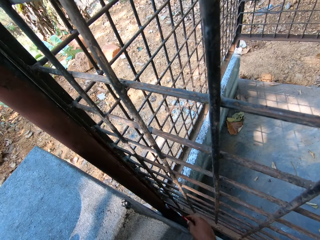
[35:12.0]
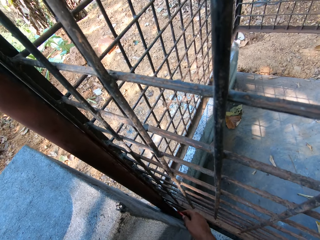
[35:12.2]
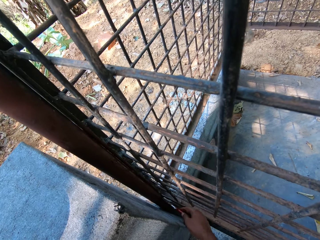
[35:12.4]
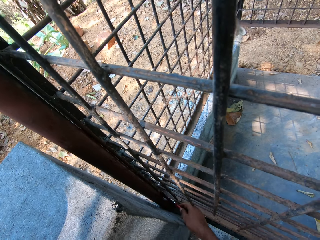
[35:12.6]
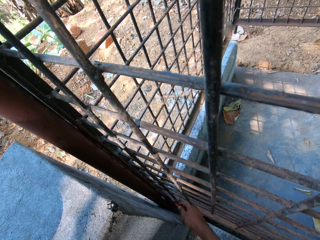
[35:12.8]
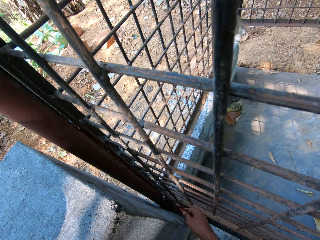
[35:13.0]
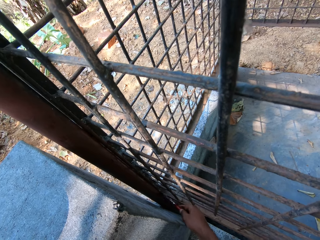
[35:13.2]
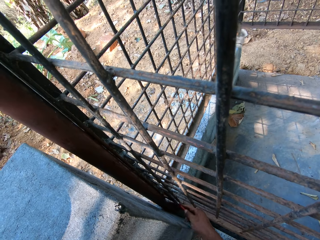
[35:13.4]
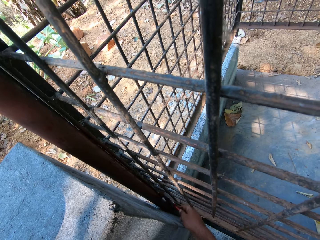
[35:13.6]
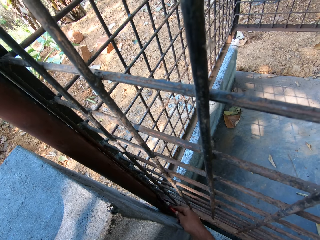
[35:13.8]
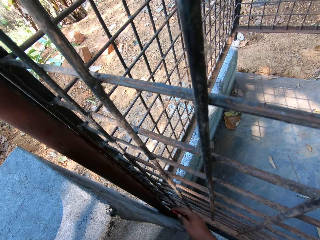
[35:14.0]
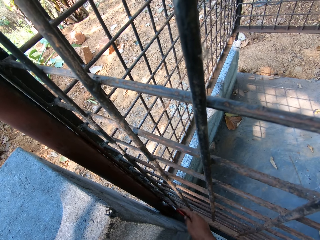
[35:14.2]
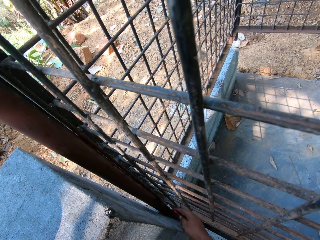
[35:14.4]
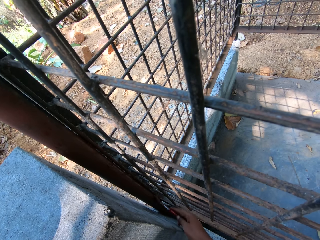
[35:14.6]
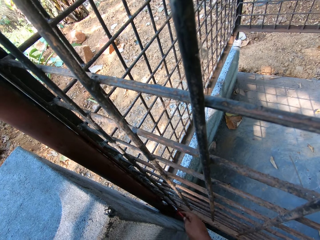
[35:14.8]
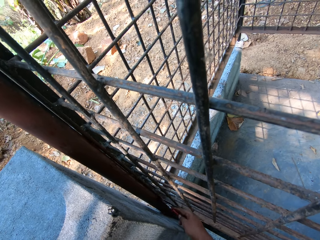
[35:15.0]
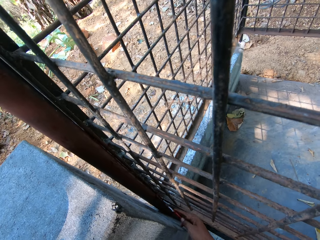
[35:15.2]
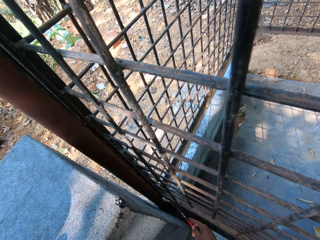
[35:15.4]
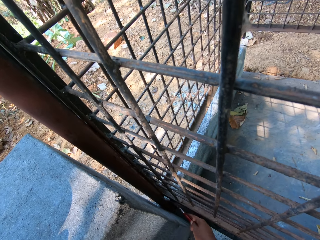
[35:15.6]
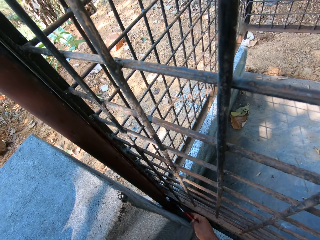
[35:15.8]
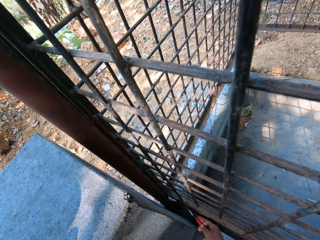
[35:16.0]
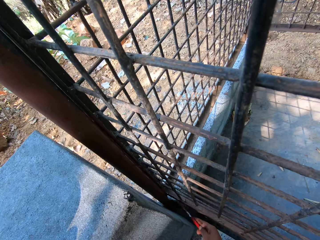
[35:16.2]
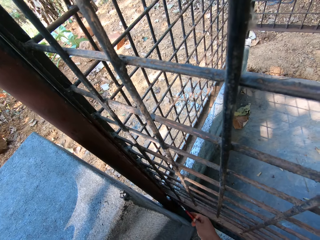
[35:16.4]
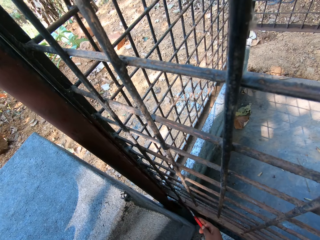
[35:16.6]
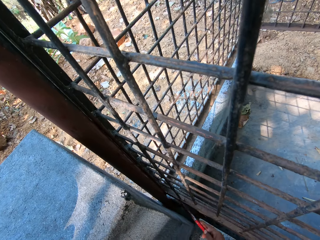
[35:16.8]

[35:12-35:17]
The camera wearer paints the cage with the paint on the paintbrush in his right hand.

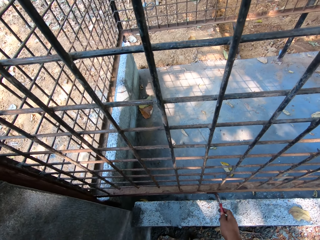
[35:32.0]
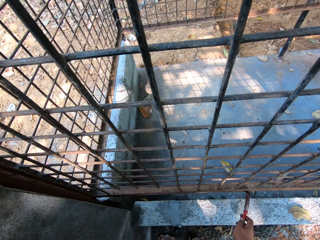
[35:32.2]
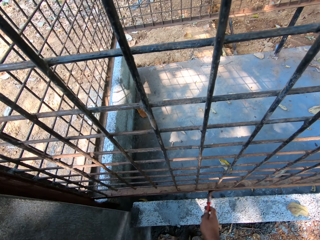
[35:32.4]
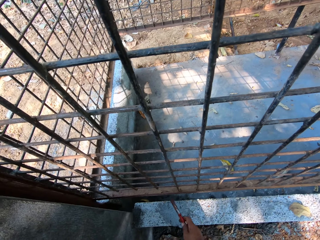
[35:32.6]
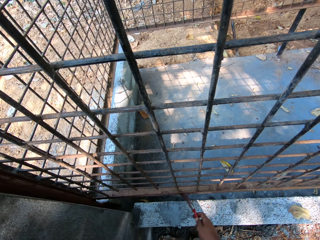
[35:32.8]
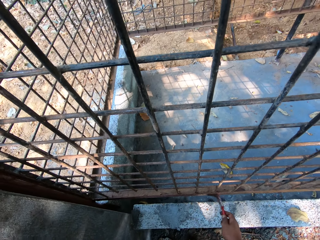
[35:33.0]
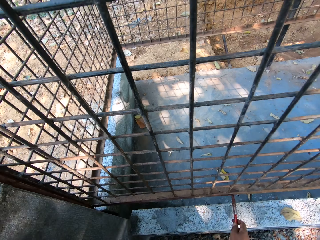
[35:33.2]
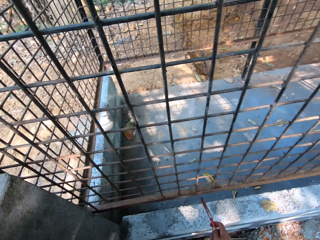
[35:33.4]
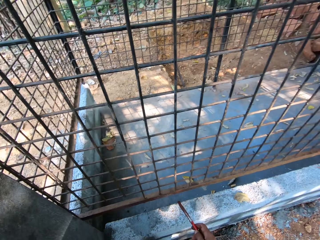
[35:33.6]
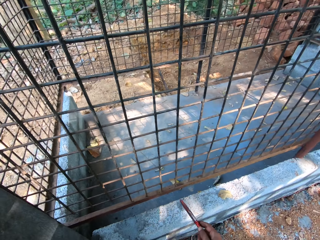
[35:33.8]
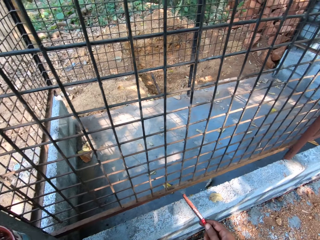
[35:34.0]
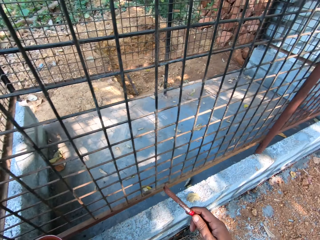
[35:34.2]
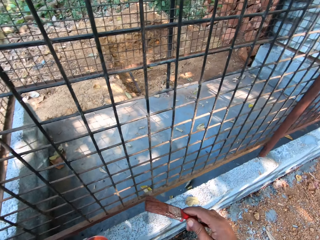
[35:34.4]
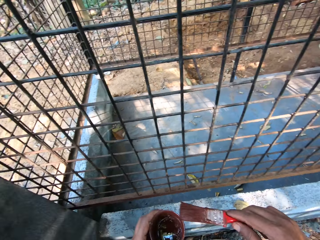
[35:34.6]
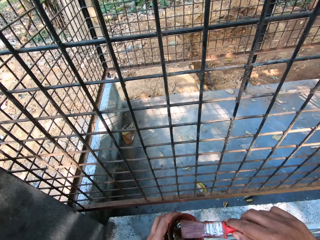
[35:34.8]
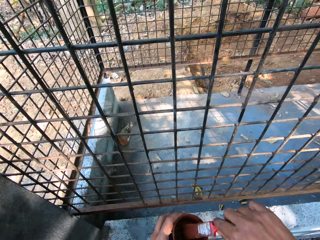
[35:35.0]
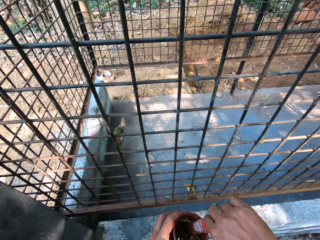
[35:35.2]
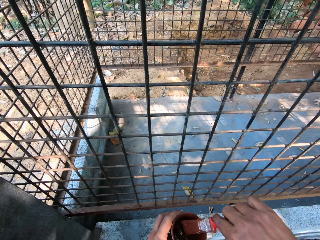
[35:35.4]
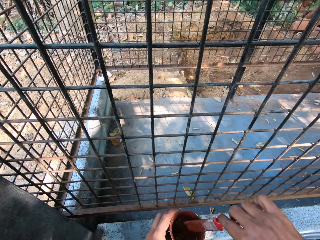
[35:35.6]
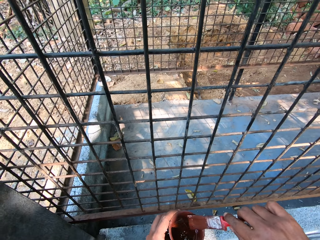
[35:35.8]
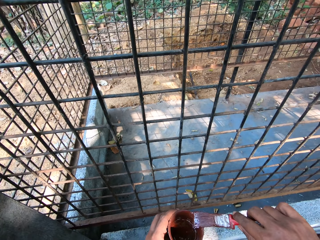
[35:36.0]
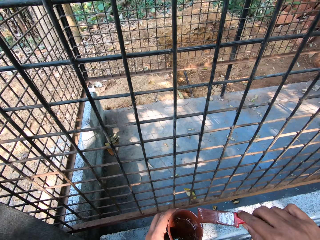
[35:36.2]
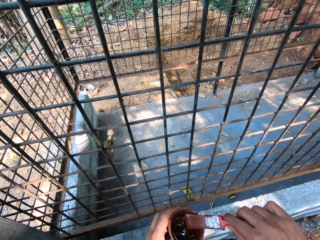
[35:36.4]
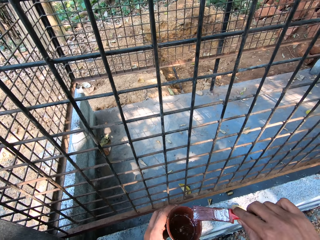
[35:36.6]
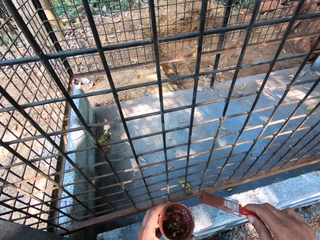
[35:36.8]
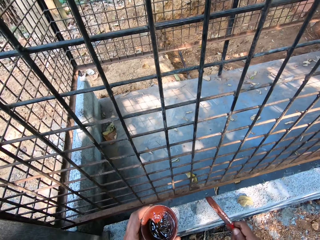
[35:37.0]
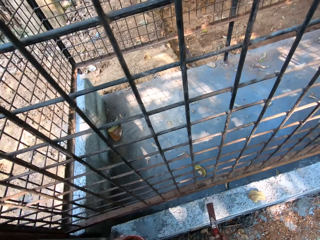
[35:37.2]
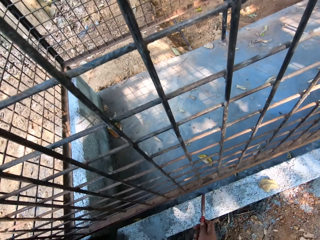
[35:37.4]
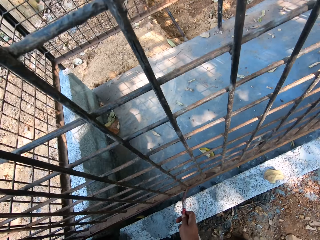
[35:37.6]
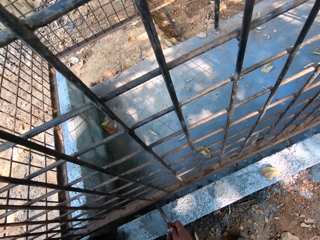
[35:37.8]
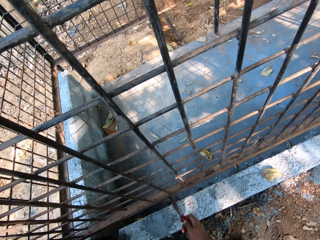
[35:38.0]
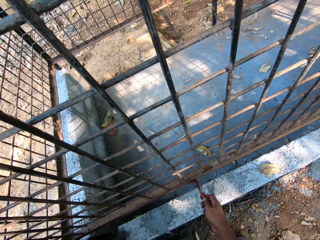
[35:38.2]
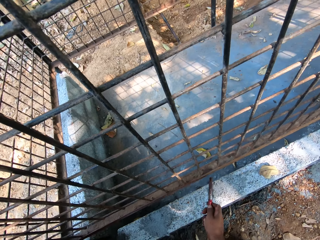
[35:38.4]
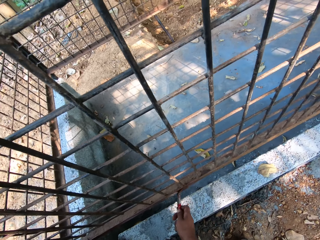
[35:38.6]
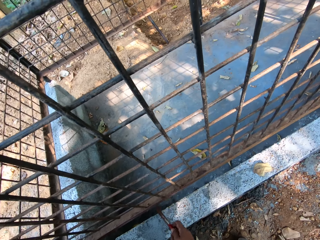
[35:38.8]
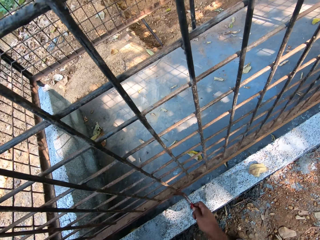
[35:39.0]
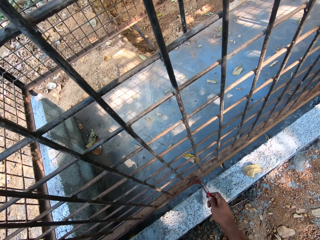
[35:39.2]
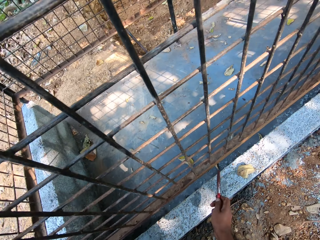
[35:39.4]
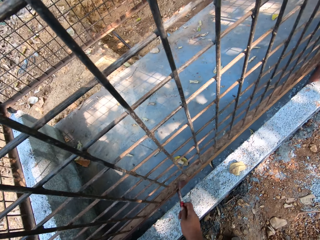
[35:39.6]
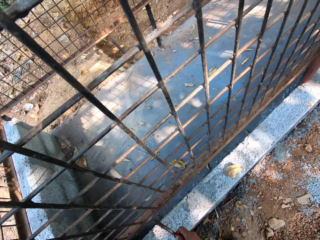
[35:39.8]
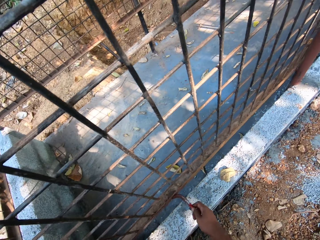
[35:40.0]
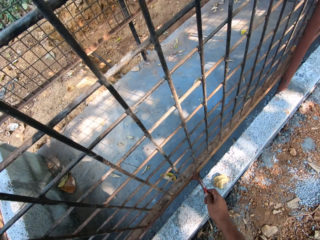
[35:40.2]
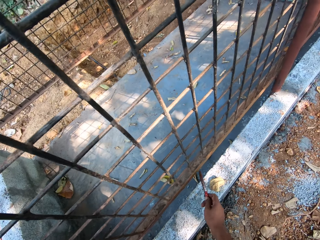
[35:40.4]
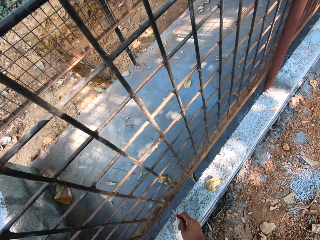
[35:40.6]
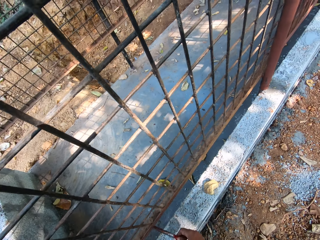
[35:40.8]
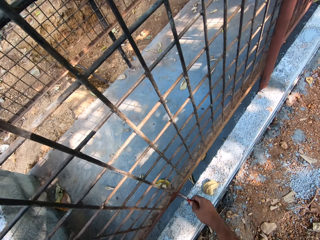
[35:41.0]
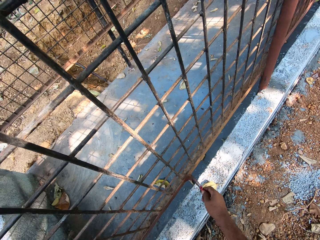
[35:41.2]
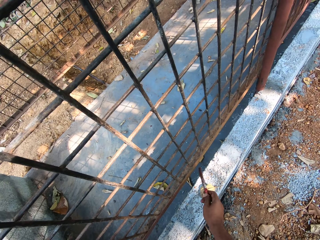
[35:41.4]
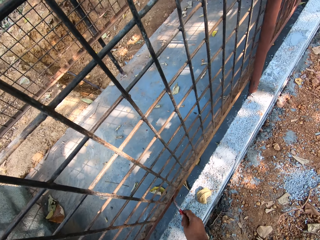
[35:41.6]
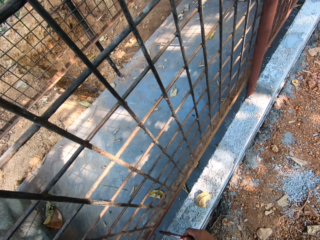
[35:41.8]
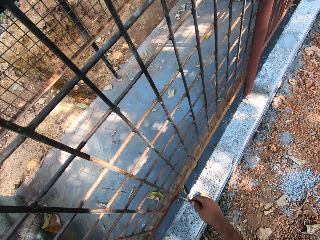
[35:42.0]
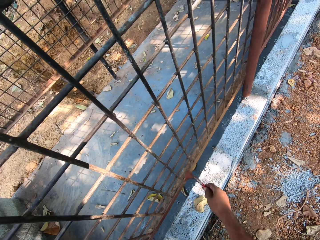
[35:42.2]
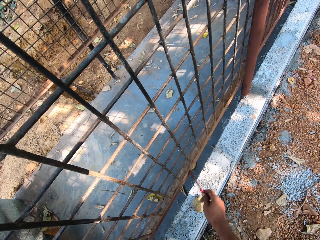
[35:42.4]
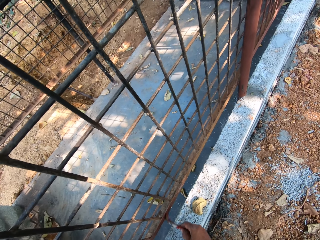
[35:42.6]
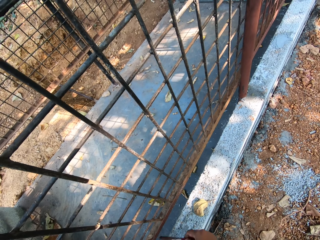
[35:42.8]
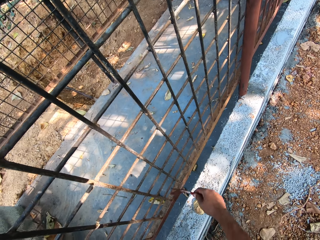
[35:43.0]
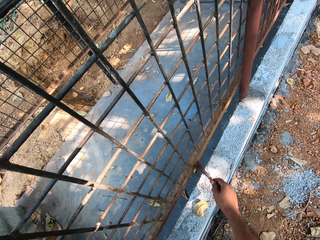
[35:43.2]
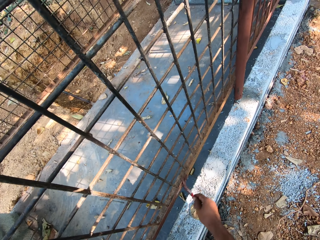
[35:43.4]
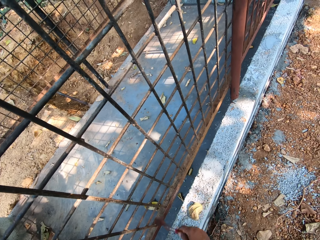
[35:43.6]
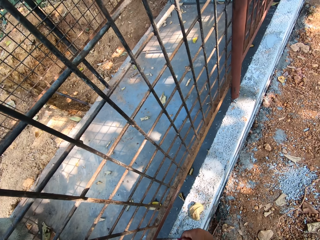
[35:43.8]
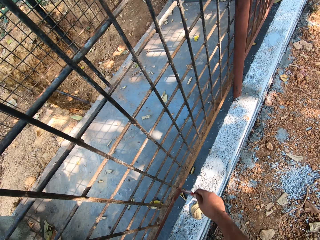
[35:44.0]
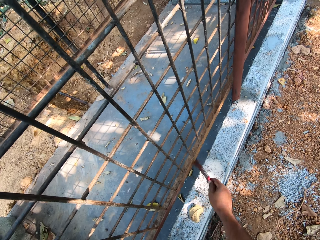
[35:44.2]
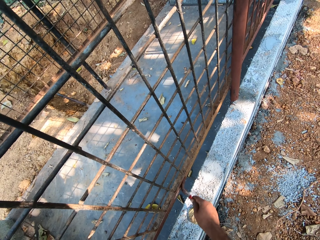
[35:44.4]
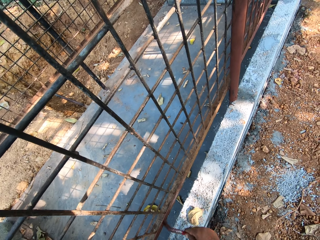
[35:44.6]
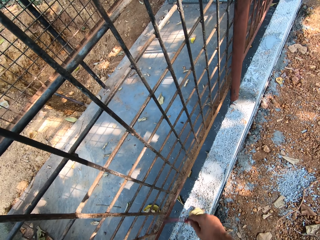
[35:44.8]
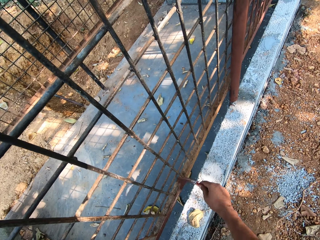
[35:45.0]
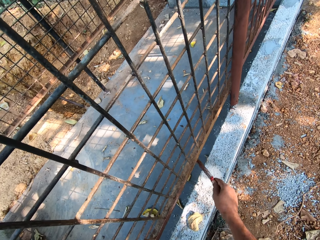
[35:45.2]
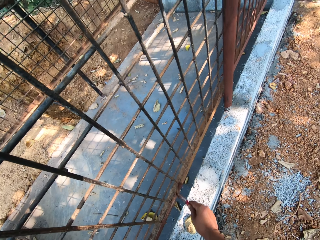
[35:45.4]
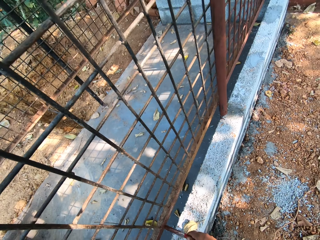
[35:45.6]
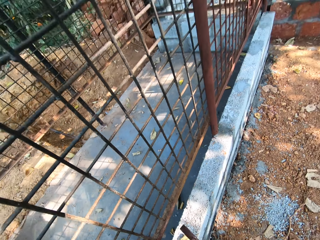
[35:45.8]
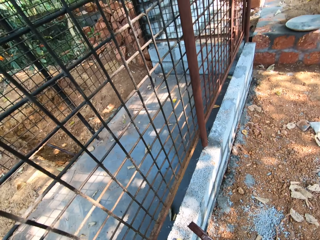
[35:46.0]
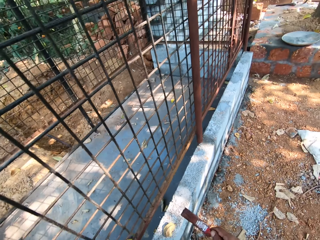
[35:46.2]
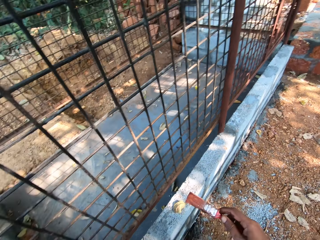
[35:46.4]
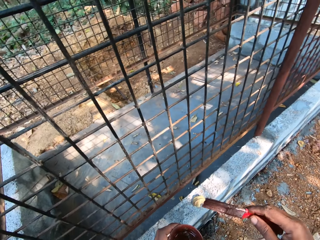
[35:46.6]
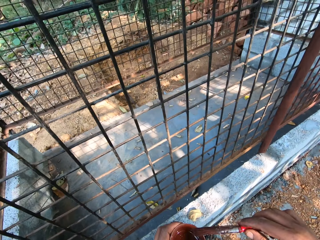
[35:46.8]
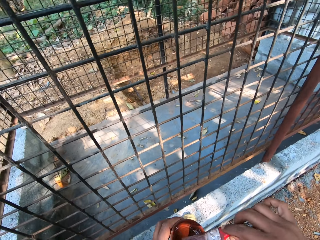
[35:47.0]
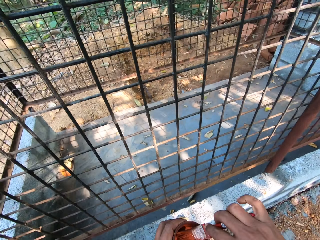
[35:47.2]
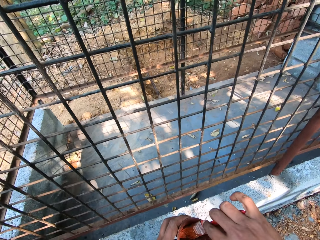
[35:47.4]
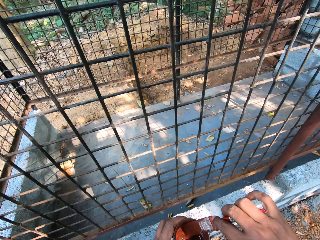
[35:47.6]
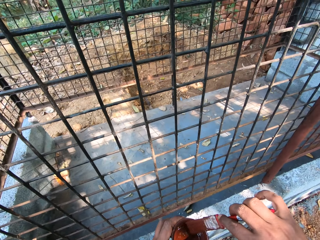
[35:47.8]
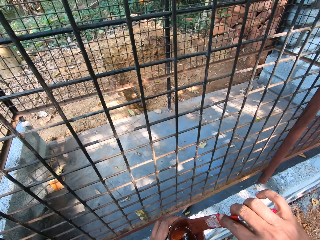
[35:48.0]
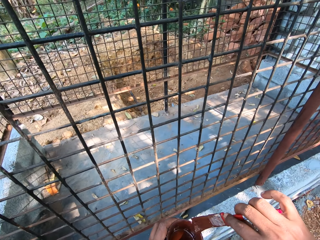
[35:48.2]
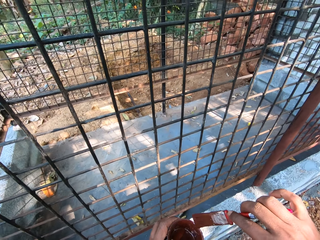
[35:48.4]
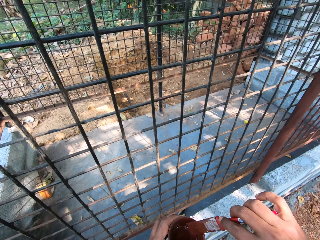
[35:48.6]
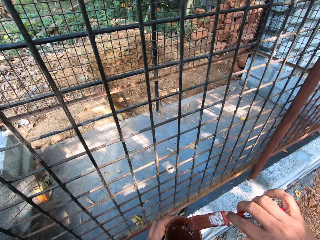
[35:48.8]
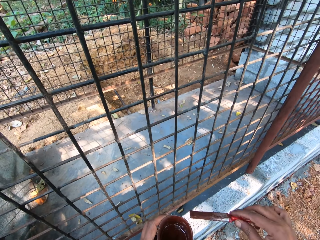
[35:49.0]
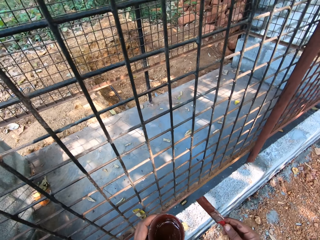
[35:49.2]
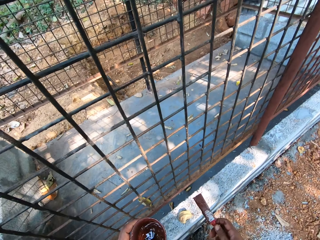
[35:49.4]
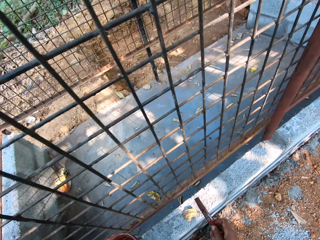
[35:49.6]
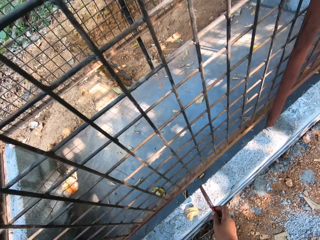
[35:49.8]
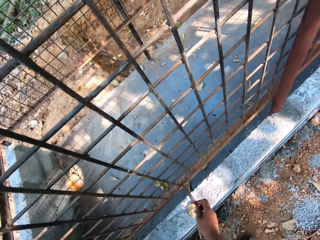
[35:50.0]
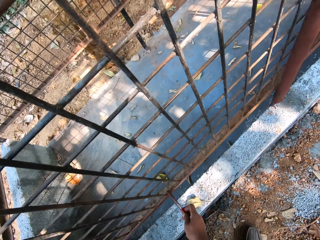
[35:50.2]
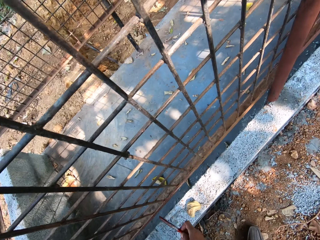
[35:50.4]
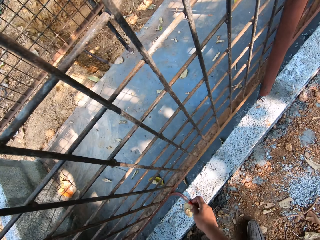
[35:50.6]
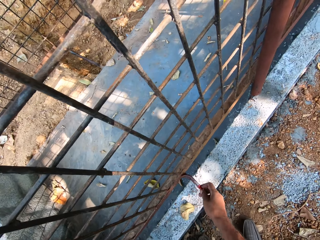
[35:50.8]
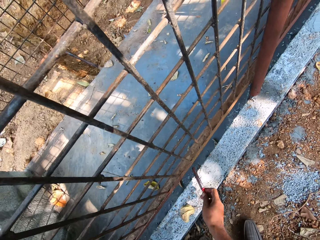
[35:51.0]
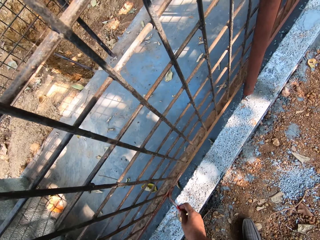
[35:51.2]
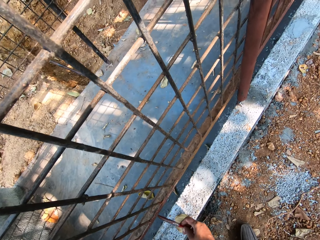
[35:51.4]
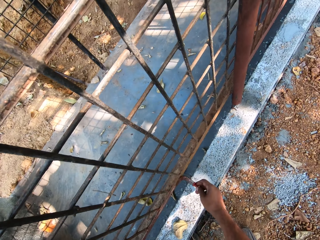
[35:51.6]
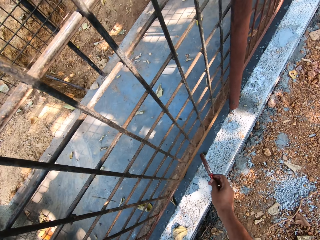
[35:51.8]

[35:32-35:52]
The camera wearer picks the paint cup from the wall with his left hand. He dips the paintbrush in his right hand in the cup of paint in his left hand. He scrapes the paintbrush in his right hand on the edge of the paint cup in his left hand. He paints the cage with the paint on the paintbrush in his right hand. He interacts with the man. He dips the paintbrush in his right hand in the cup of paint in his left hand. He scrapes the paintbrush in his right hand on the edge of the paint cup in his left hand. He paints the cage with the paint on the paintbrush in his right hand.
